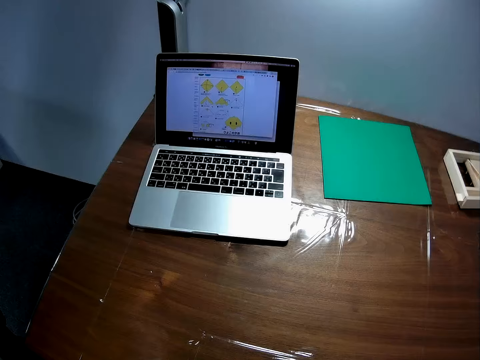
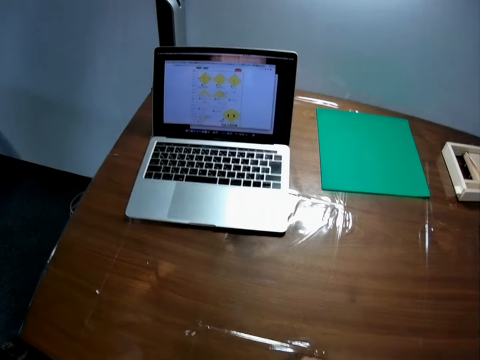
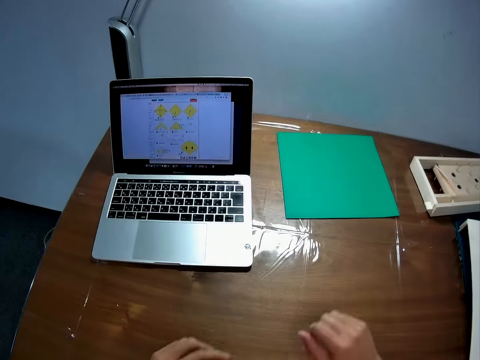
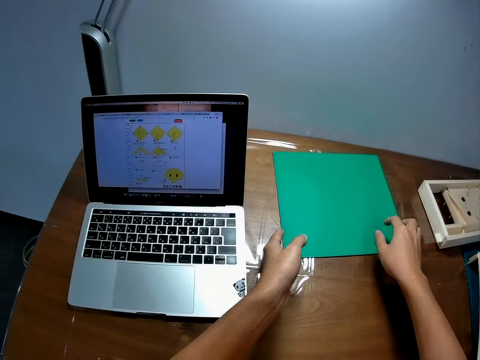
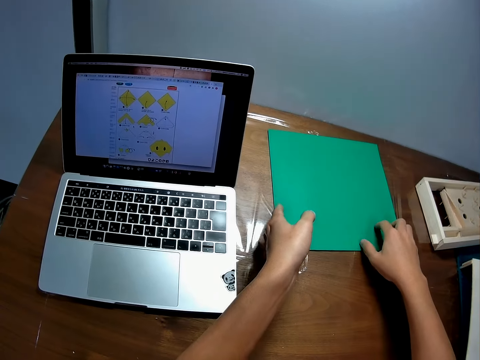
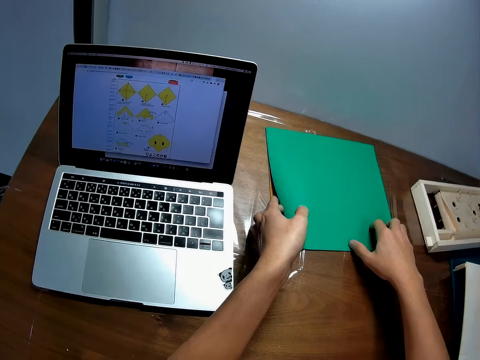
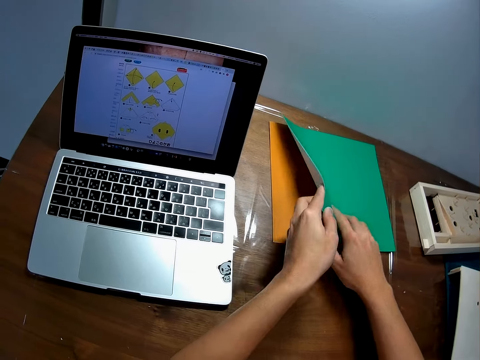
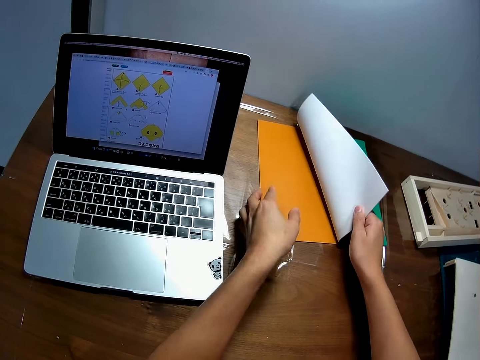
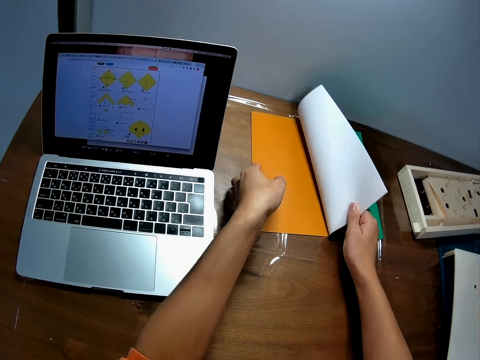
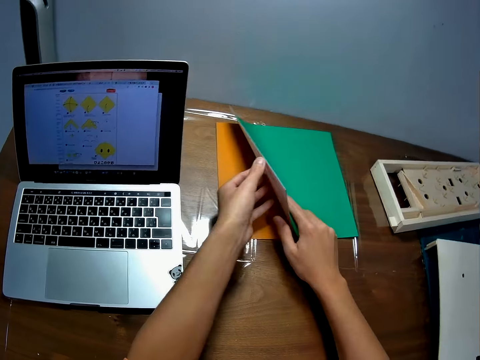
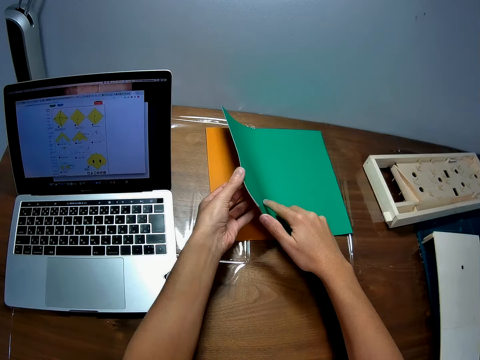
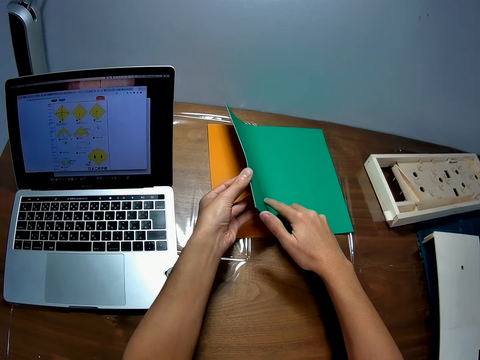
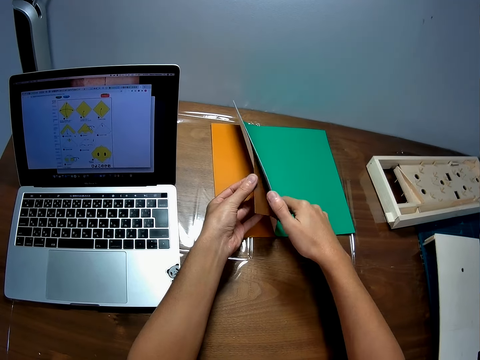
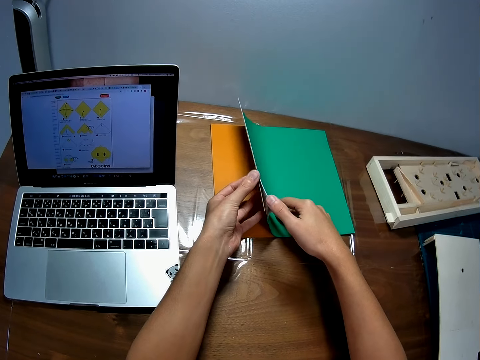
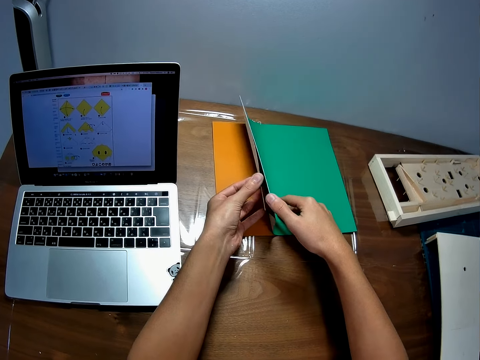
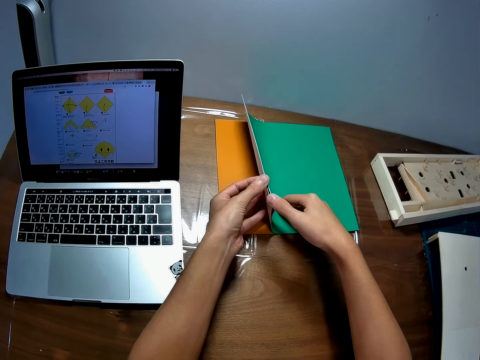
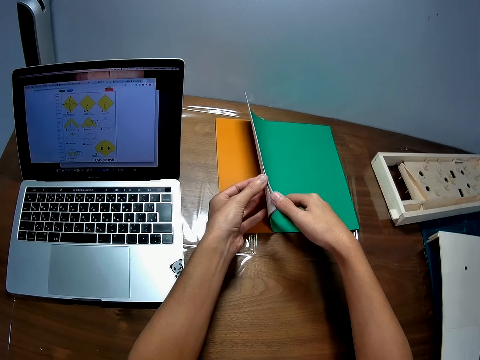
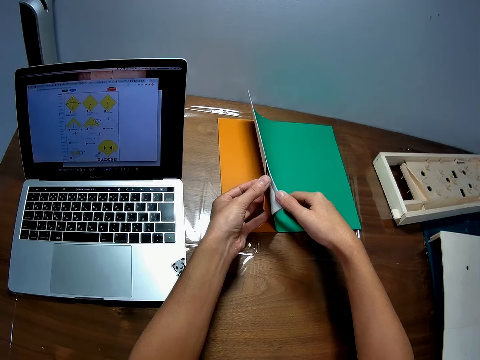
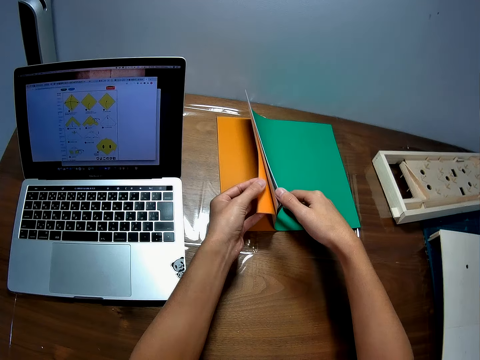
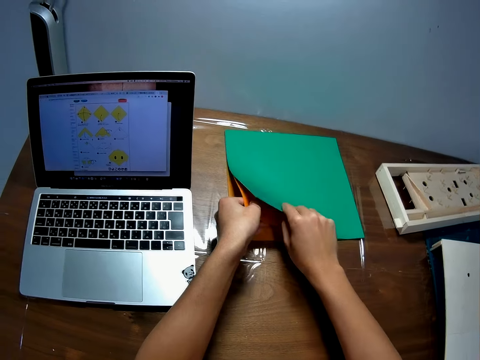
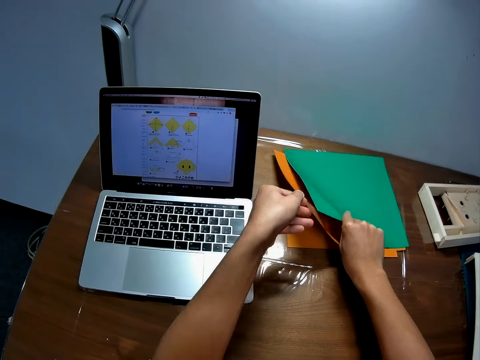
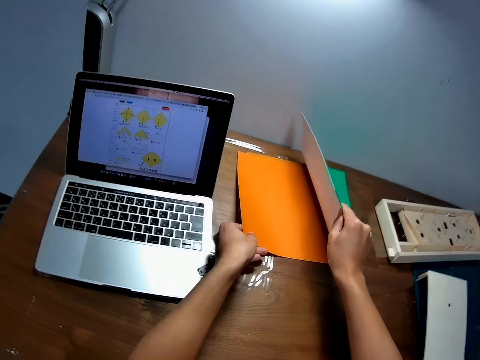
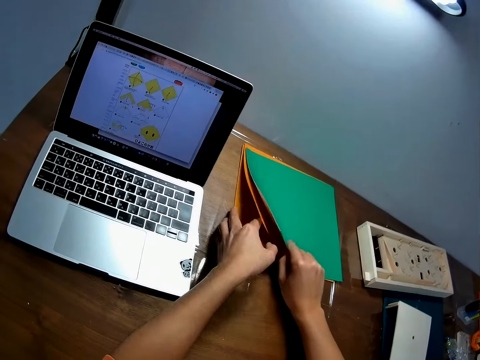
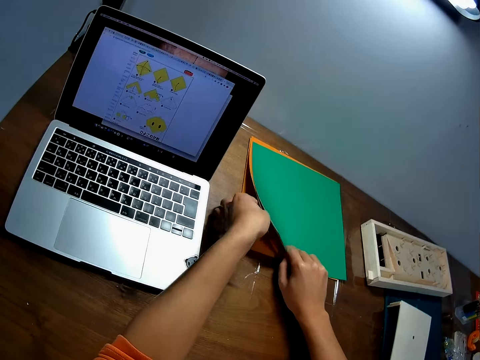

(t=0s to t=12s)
The camera wearer lifts some paper on a table.

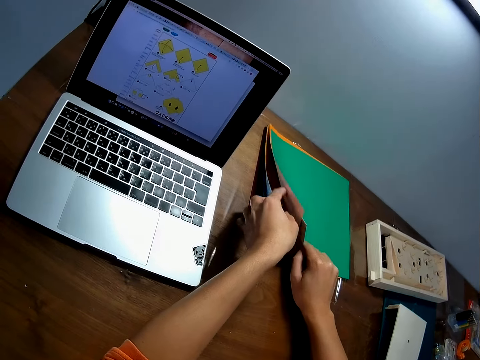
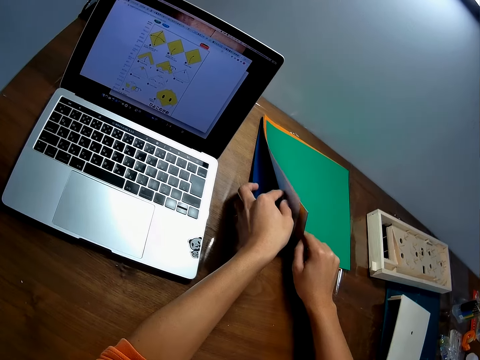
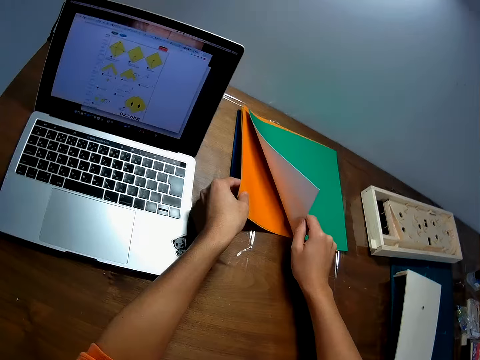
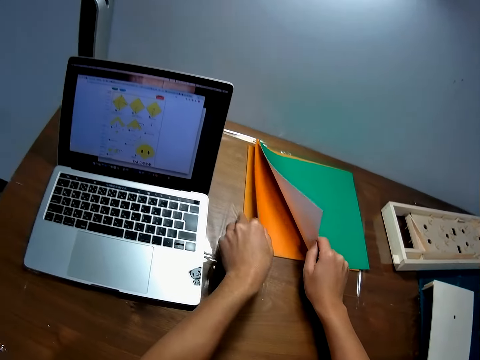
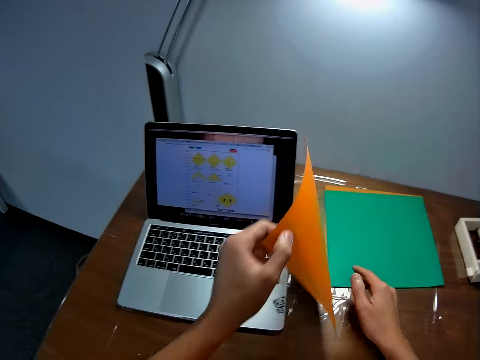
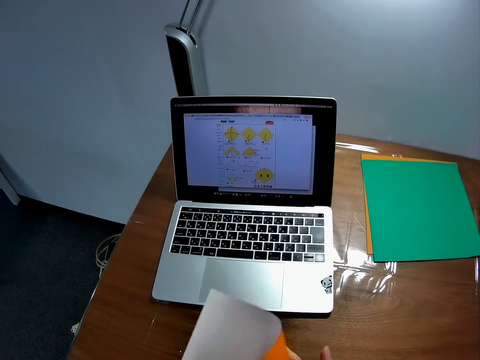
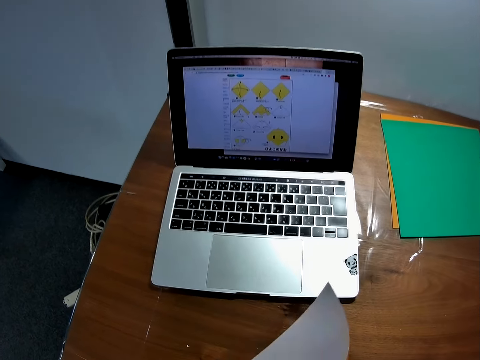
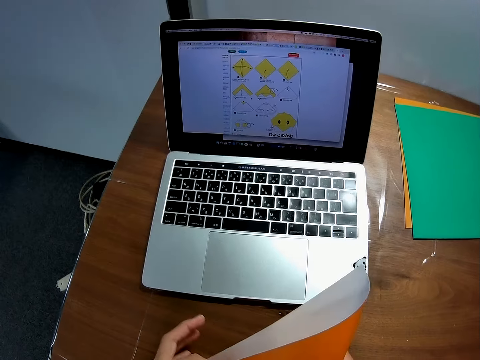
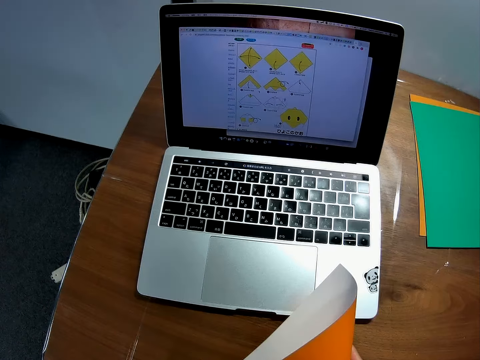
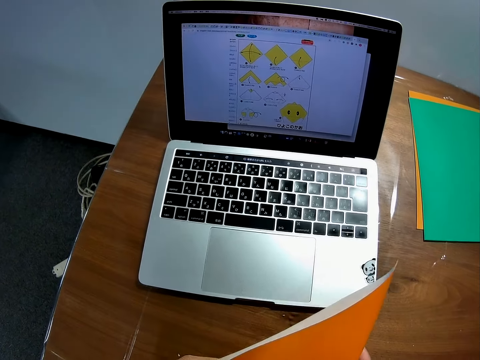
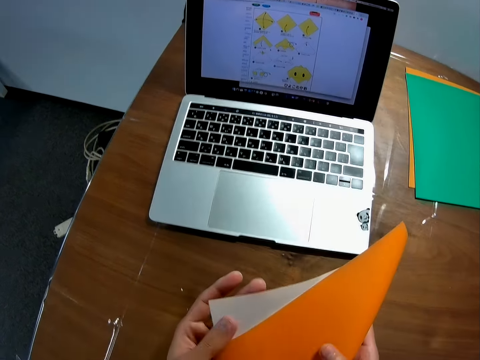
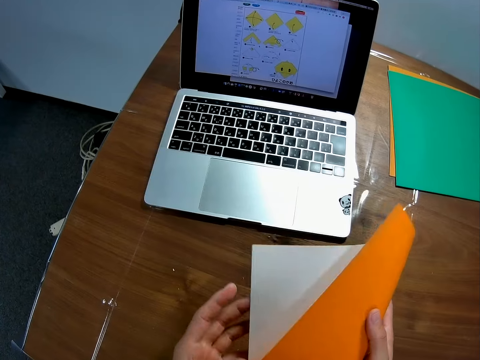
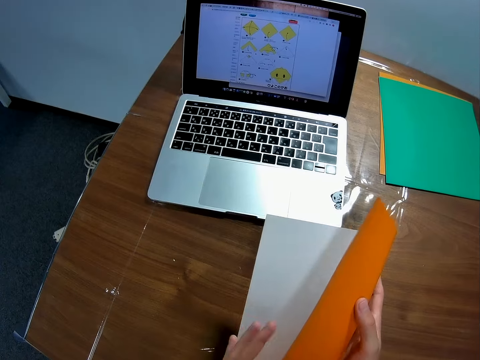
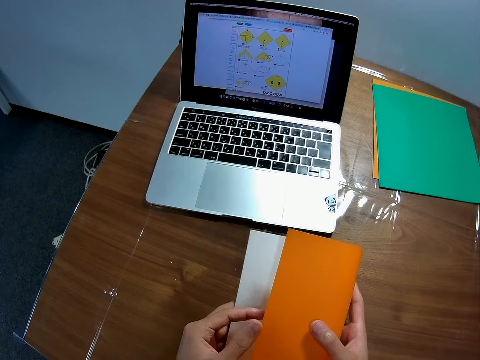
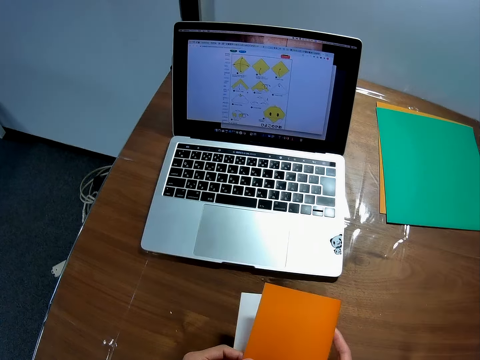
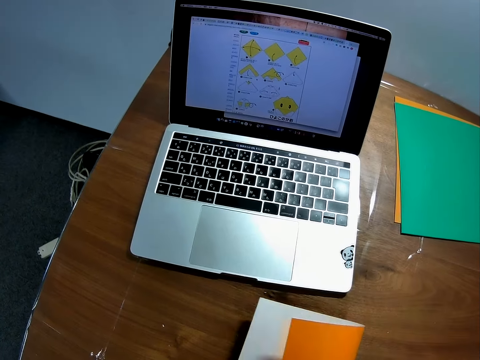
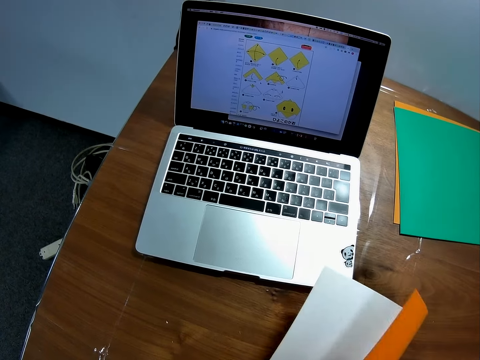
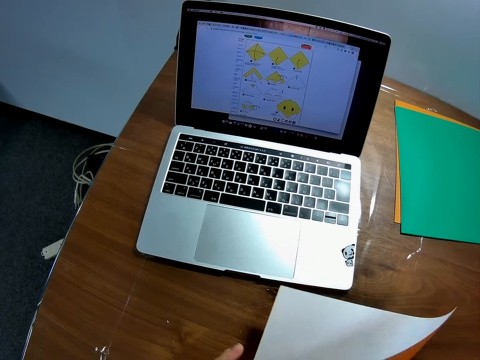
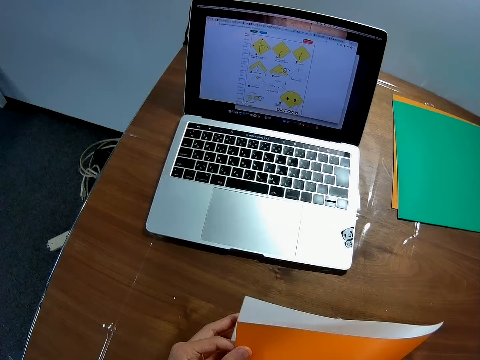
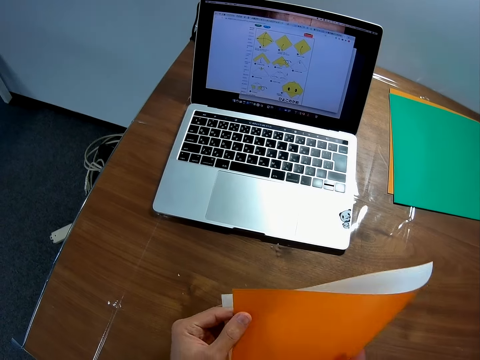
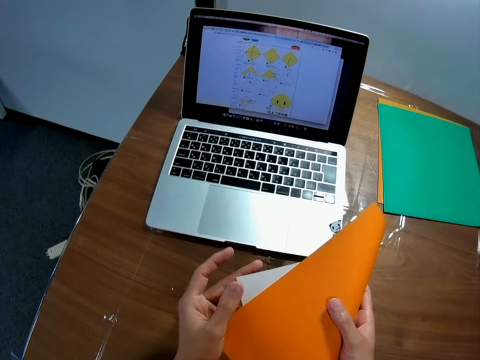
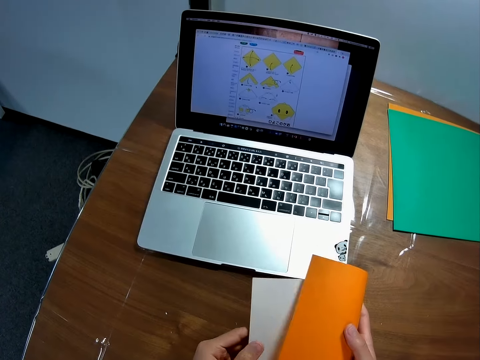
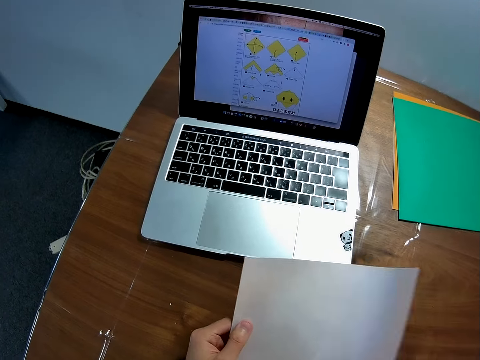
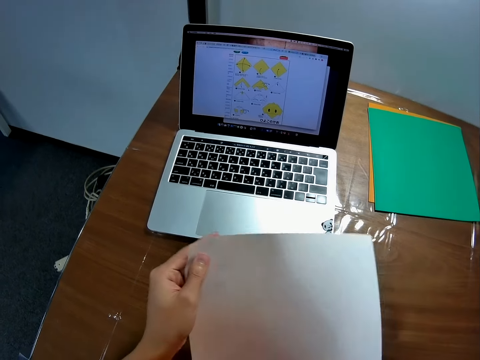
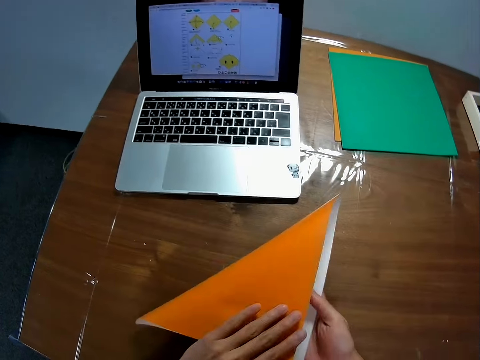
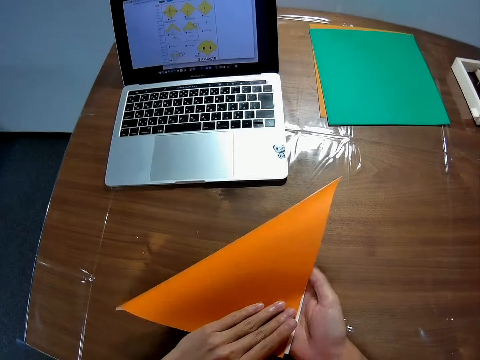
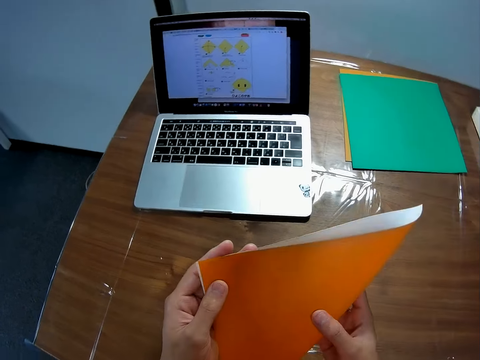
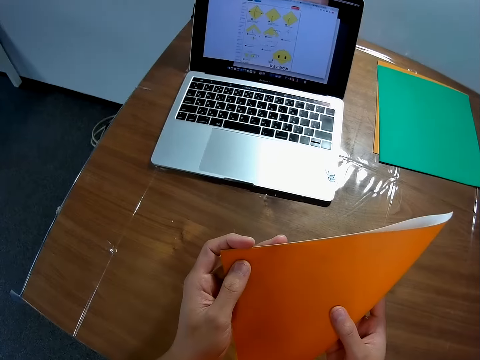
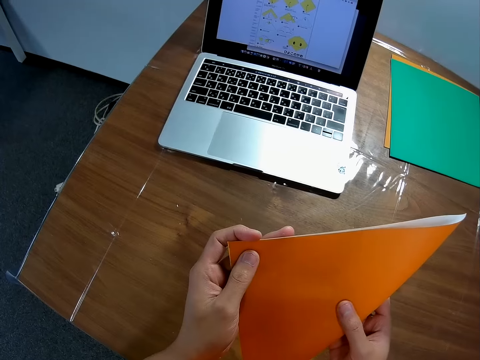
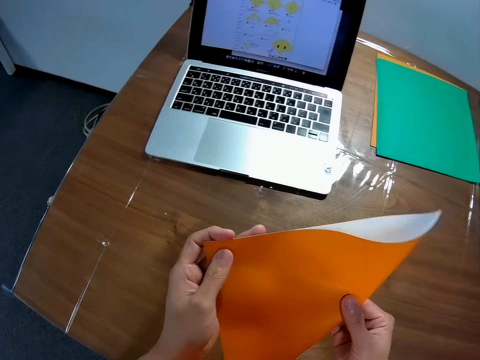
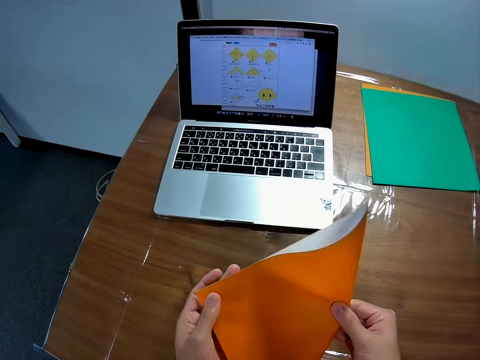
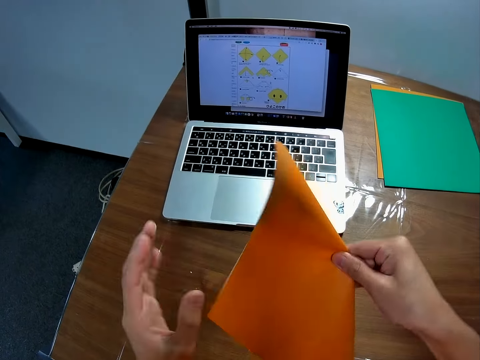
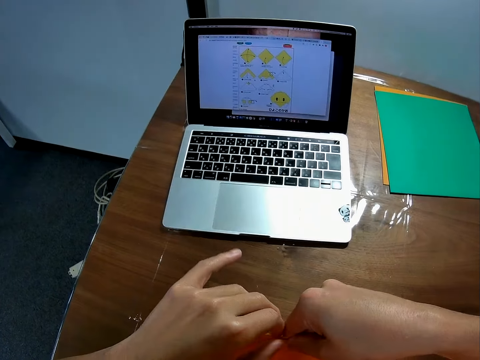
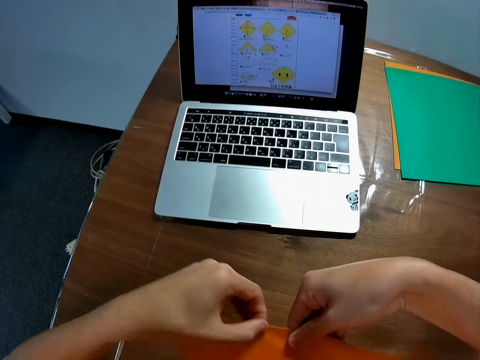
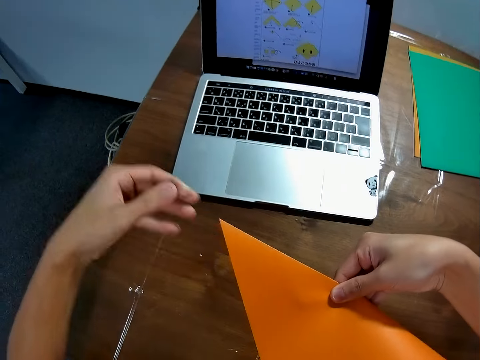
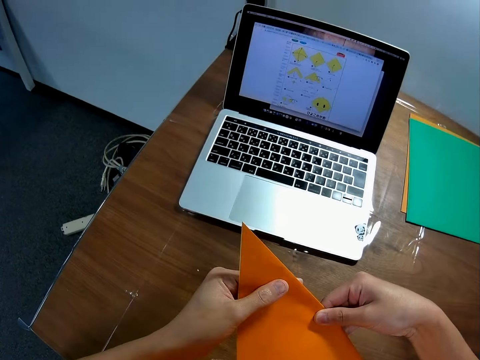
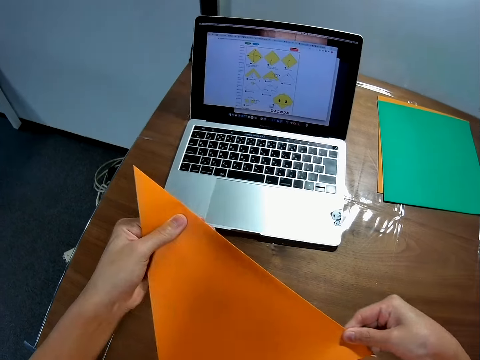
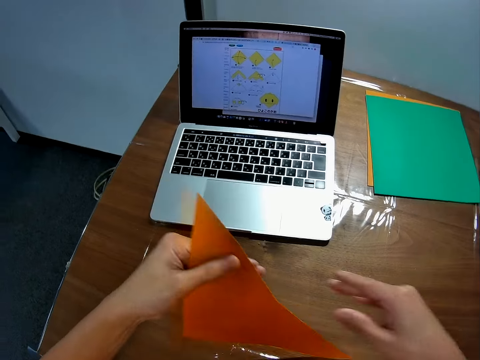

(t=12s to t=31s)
The camera wearer picks up the paper with his left hand on the table. He folds the piece of paper. He smoothens the edge of the paper.
